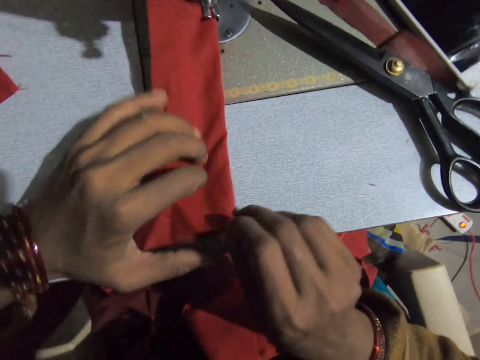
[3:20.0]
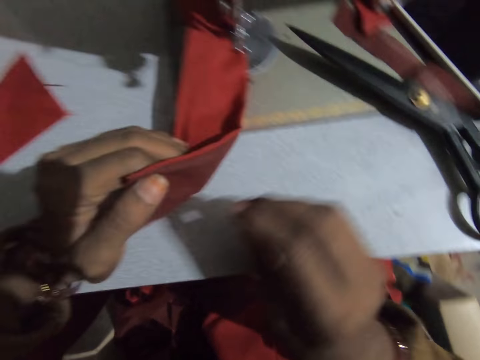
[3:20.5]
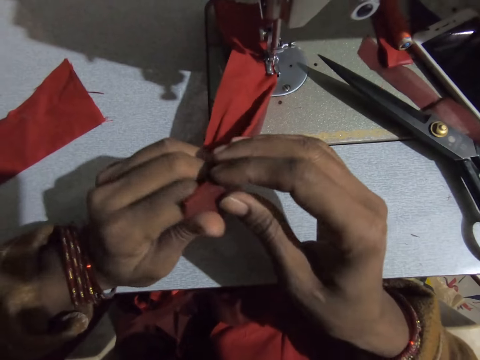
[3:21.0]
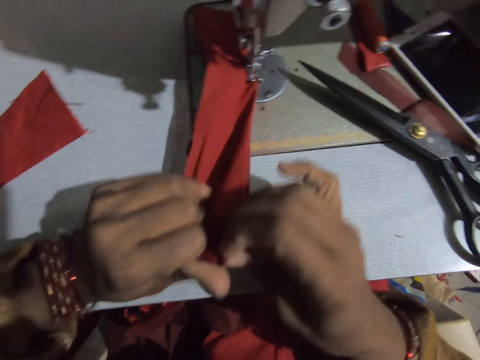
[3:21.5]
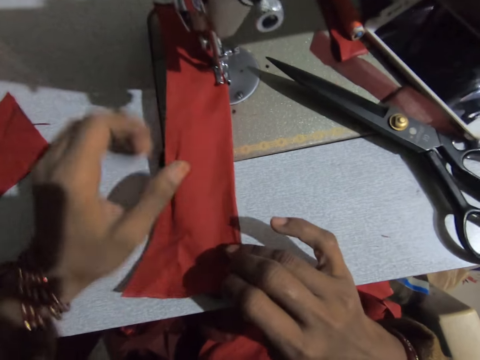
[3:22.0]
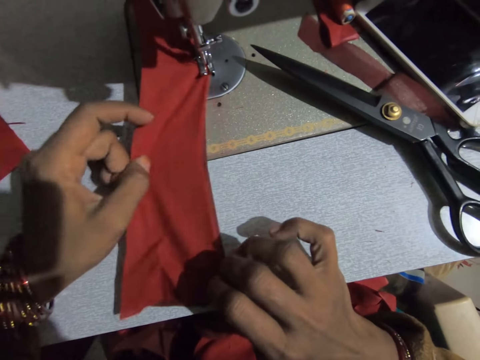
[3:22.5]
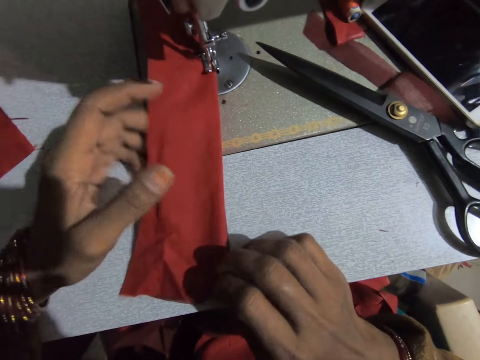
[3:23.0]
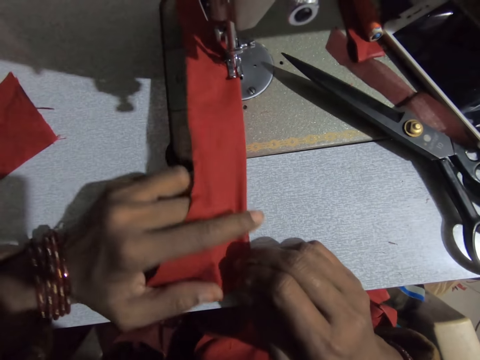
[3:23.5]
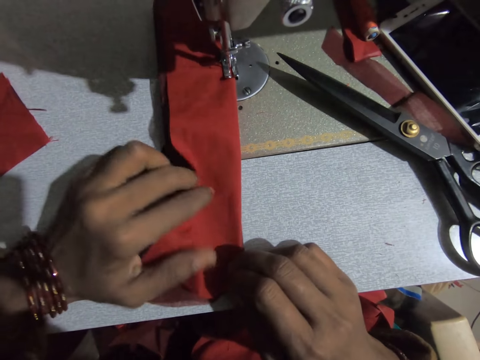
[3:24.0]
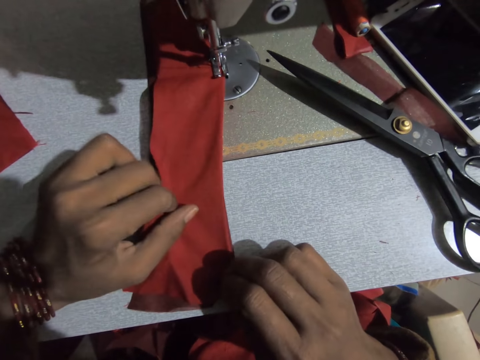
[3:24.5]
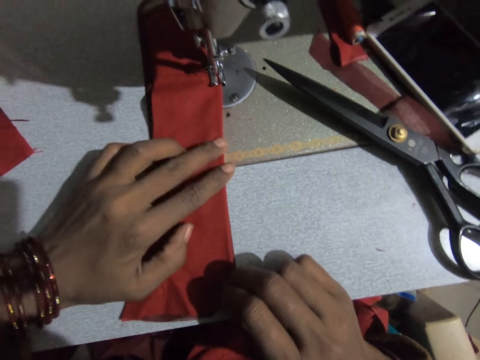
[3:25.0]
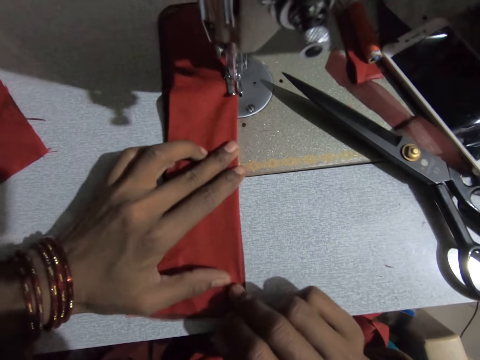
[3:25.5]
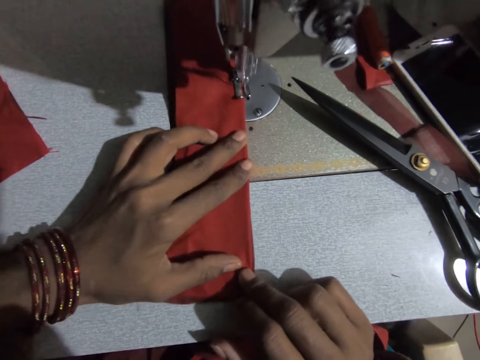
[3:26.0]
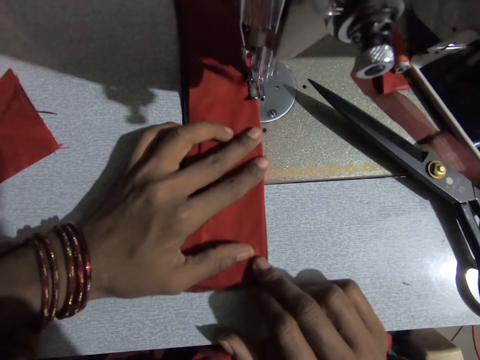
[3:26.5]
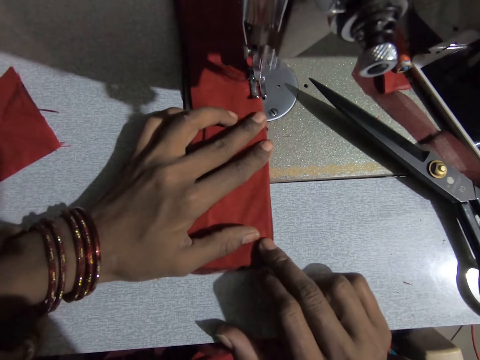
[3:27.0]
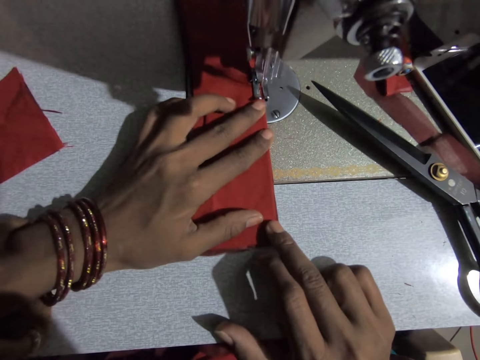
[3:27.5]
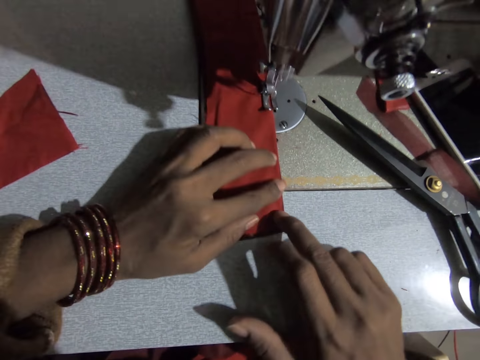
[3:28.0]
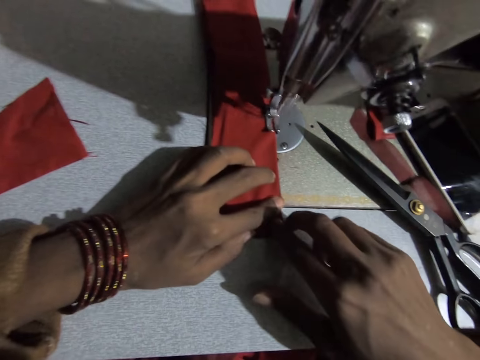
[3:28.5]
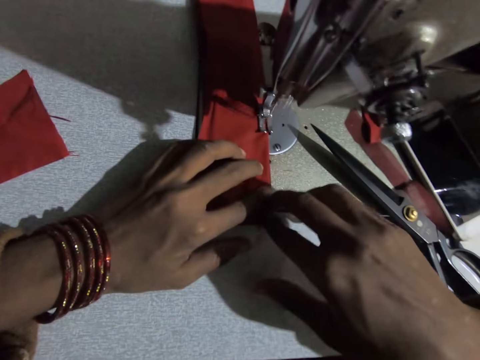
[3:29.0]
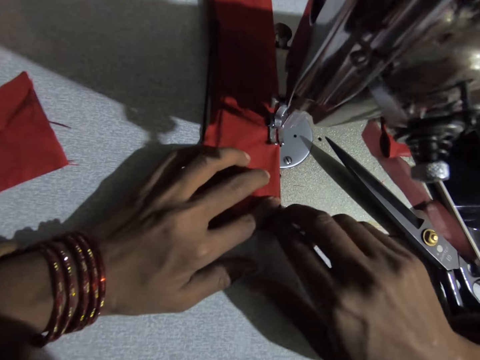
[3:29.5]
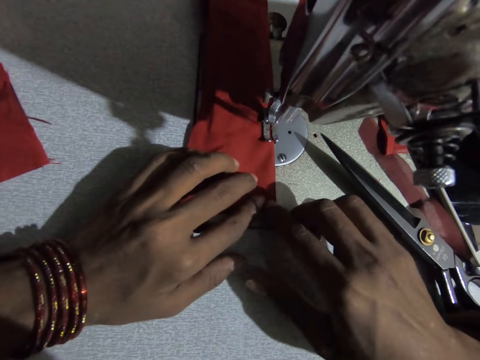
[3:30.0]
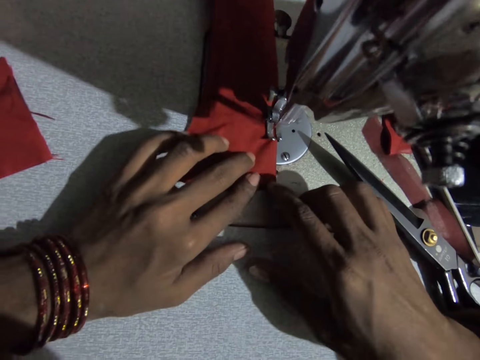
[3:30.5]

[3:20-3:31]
The camera wearer readjusts the piece of cloth with both hands. They sew the cloth with a sewing machine.

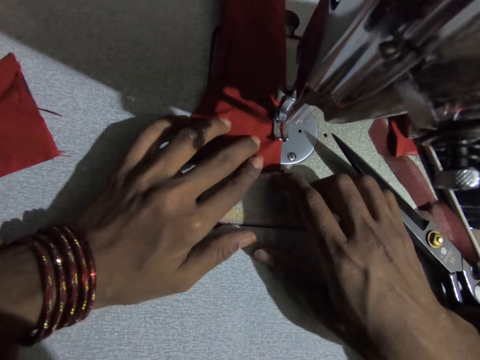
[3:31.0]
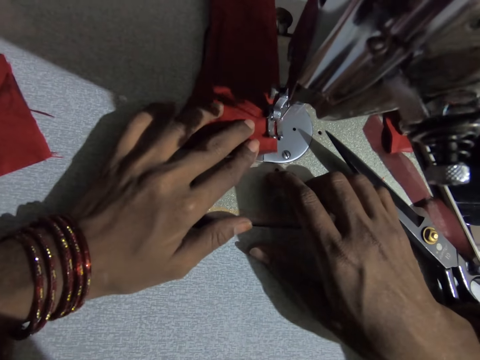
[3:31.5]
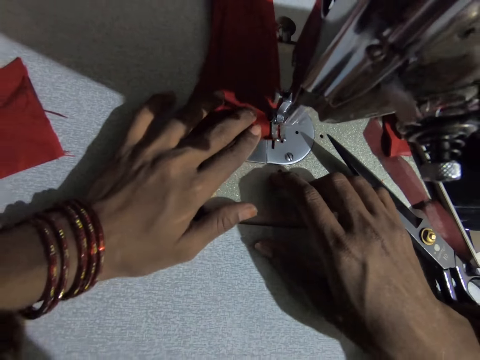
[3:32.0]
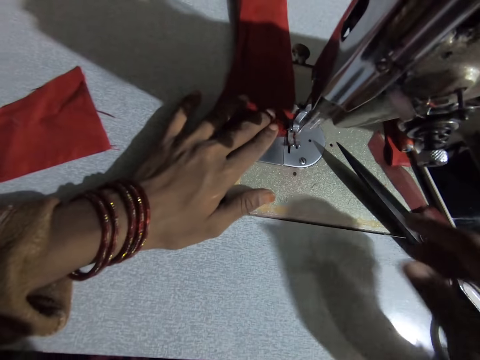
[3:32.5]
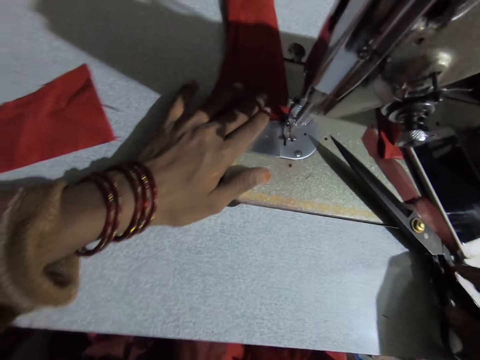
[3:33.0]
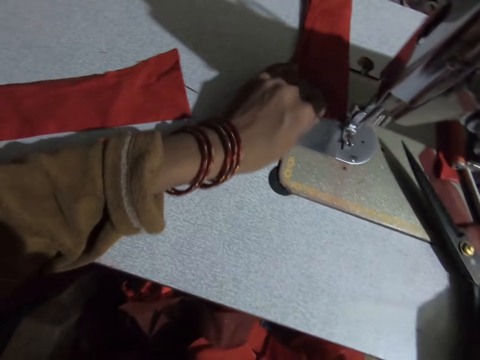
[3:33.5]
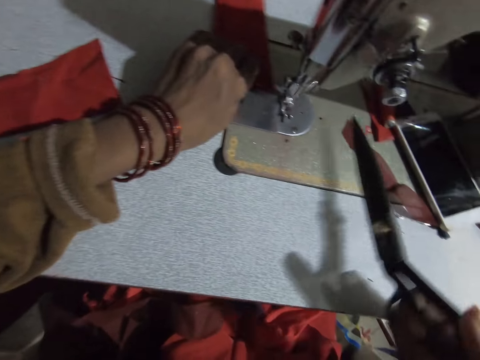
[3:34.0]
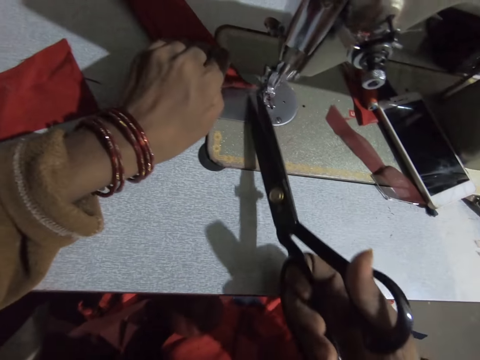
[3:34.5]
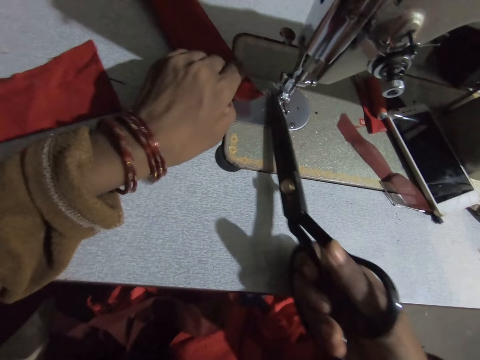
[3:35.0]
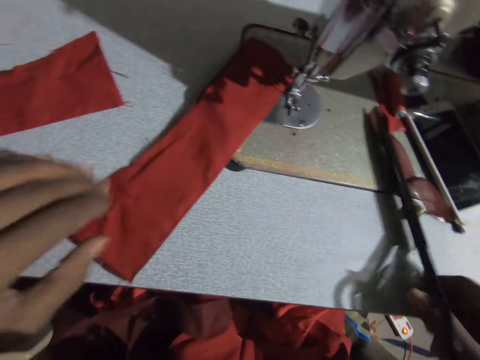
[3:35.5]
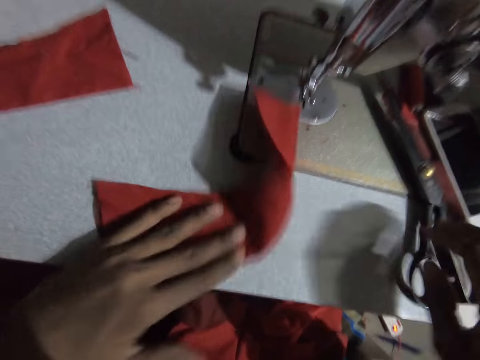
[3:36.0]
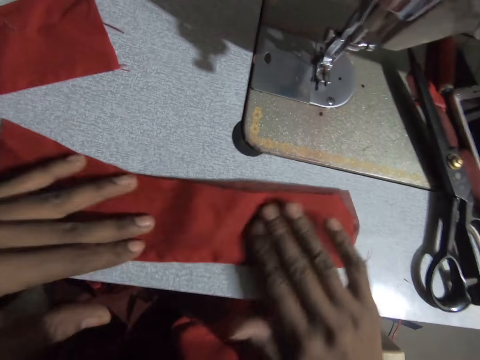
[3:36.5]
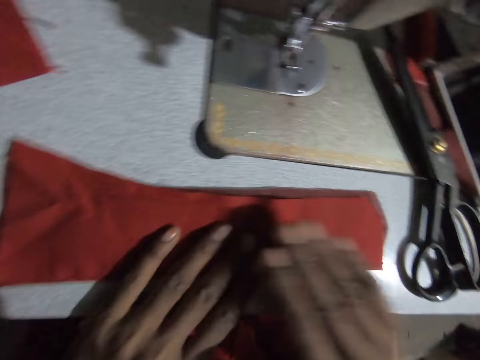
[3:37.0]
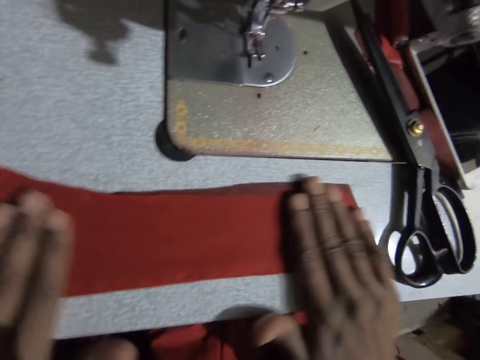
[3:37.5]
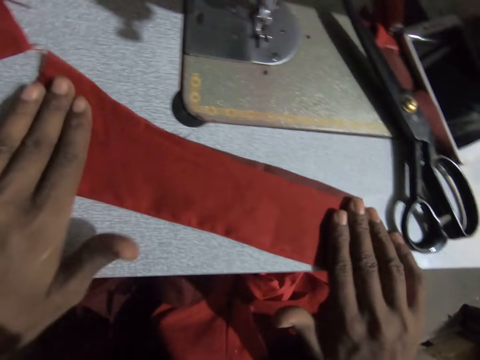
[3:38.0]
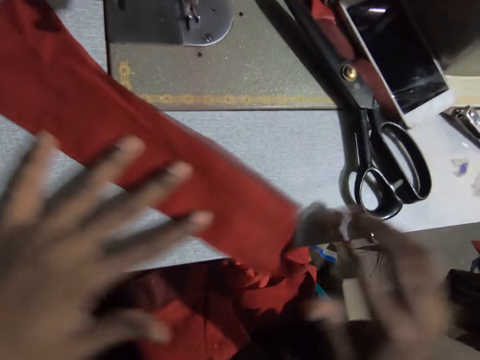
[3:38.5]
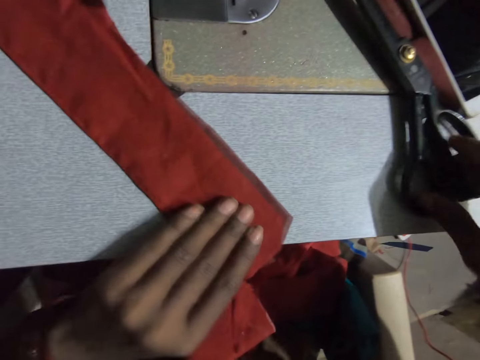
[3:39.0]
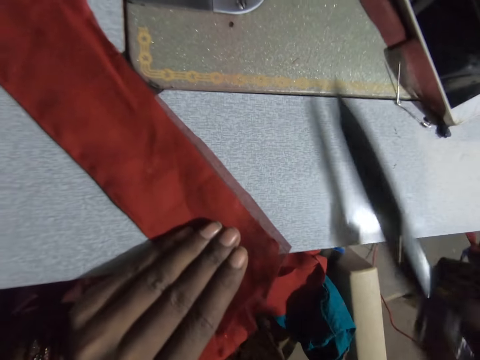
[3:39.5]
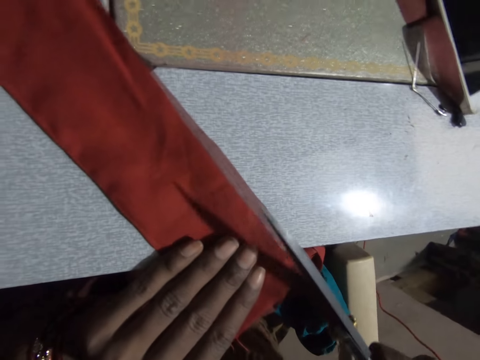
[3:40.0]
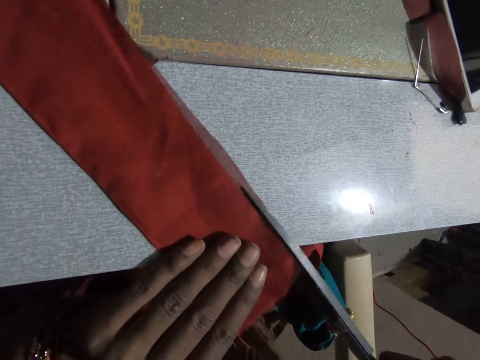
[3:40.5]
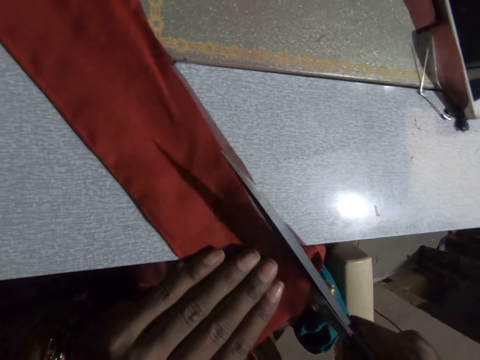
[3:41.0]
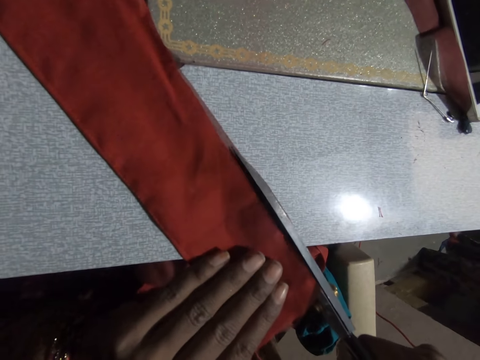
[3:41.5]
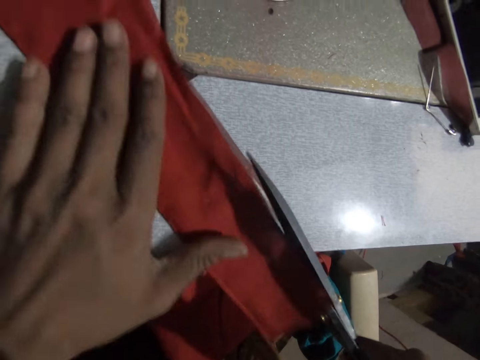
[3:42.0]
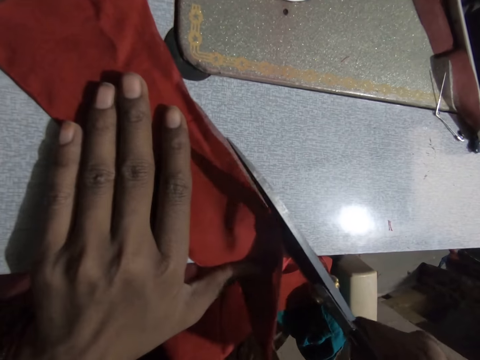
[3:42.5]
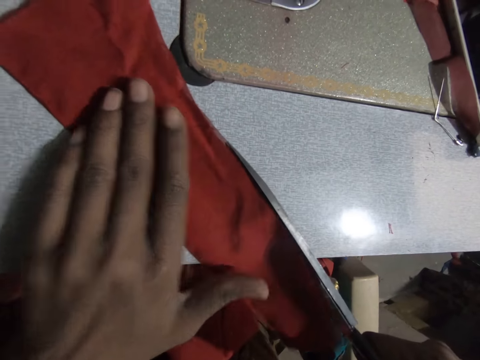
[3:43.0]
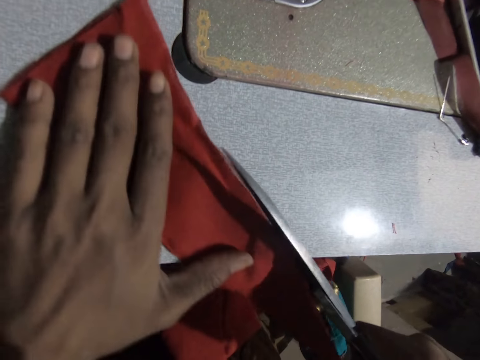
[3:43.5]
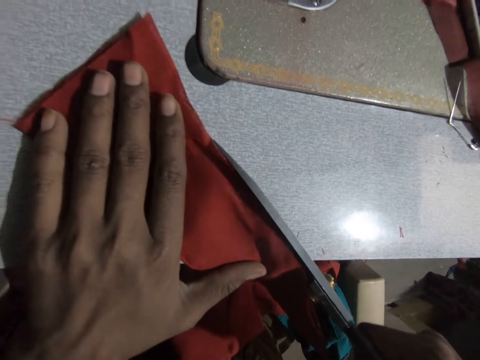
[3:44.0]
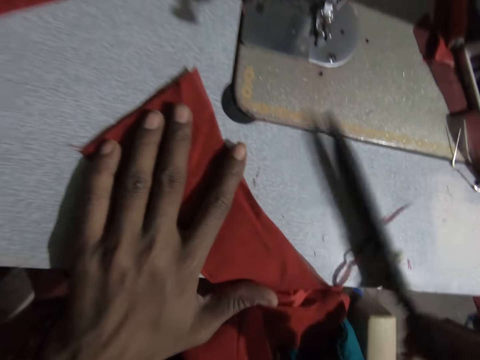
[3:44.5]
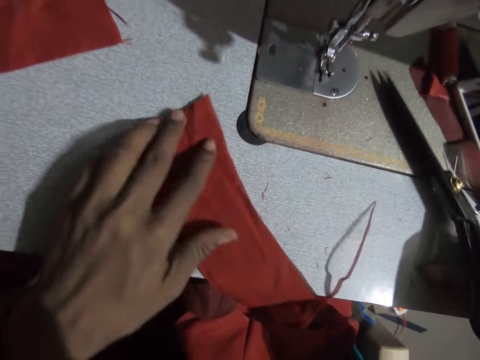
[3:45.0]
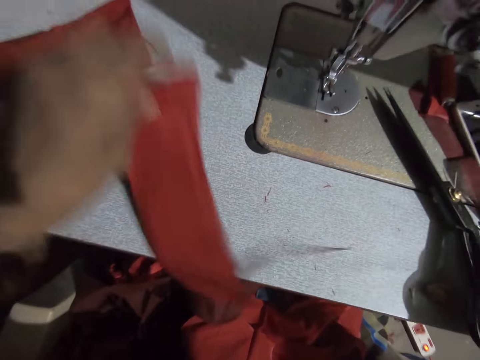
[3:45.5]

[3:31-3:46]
The camera wearer takes the scissors. He cuts a thread line with the scissors in his right hand. He puts the scissors on the table and adjusts the cloths. He takes the scissors. He cuts the piece of cloth with the scissors in his right hand. He puts the scissors on the table.
